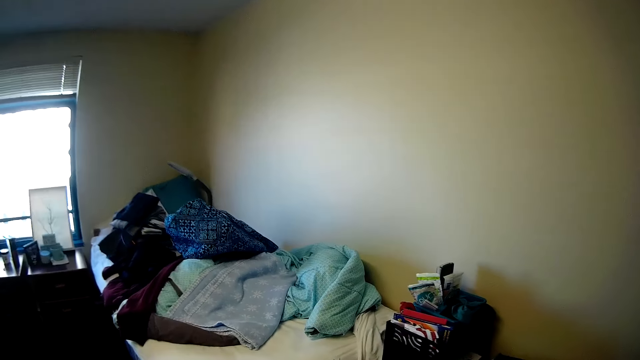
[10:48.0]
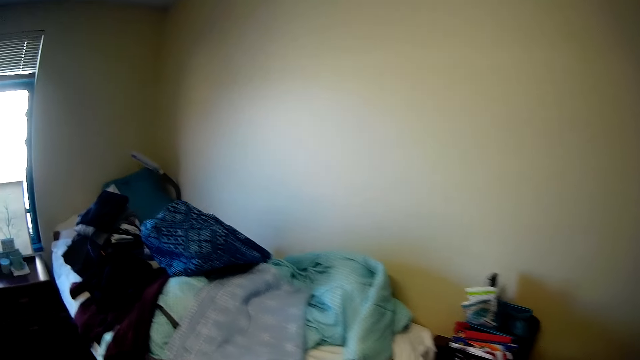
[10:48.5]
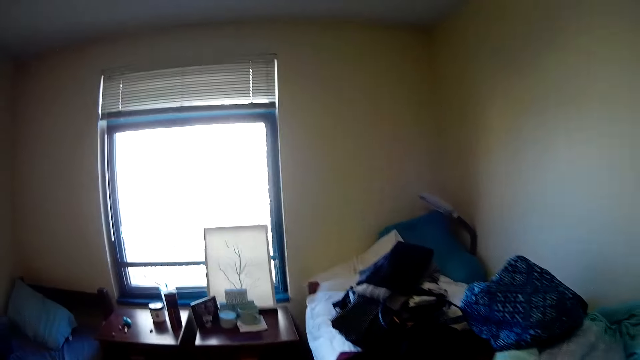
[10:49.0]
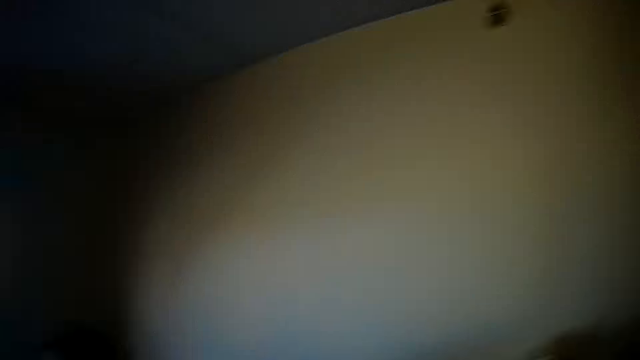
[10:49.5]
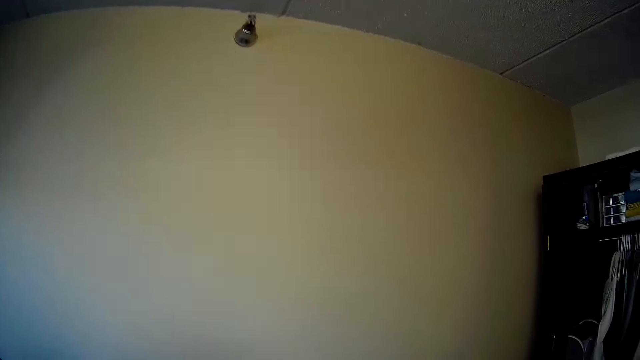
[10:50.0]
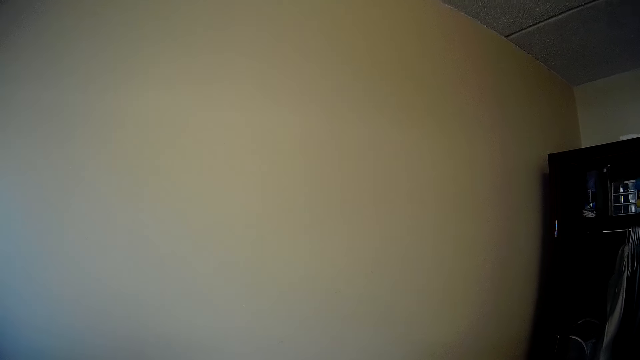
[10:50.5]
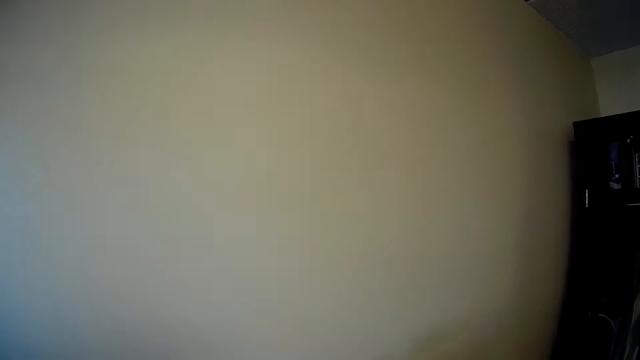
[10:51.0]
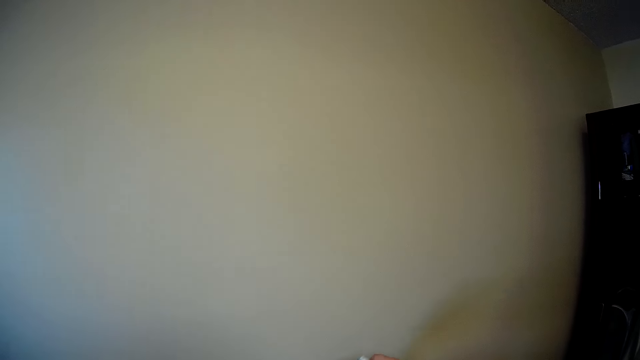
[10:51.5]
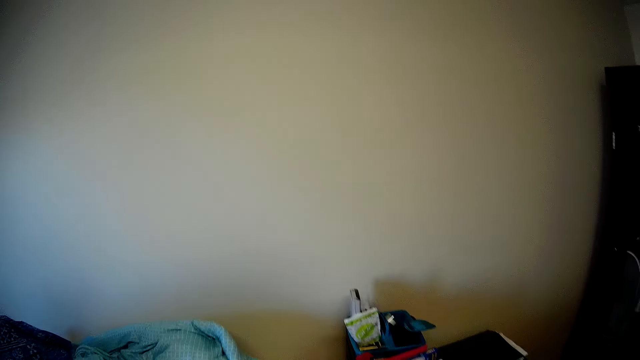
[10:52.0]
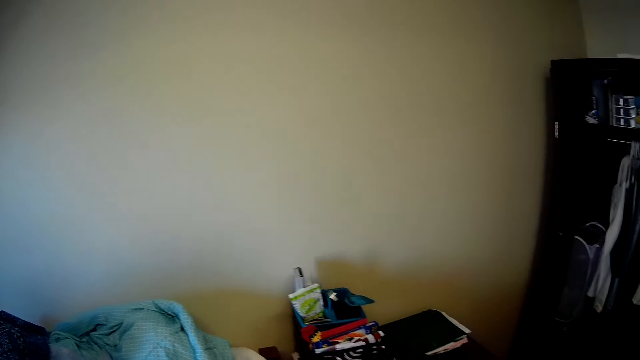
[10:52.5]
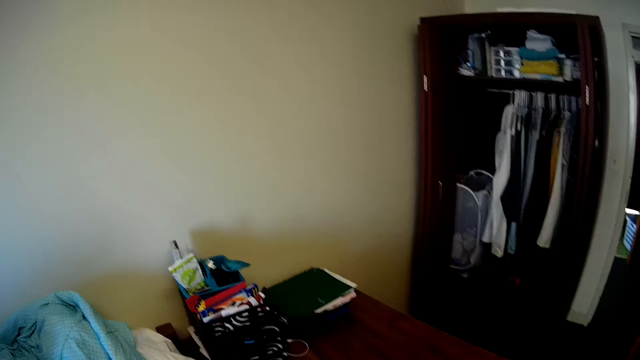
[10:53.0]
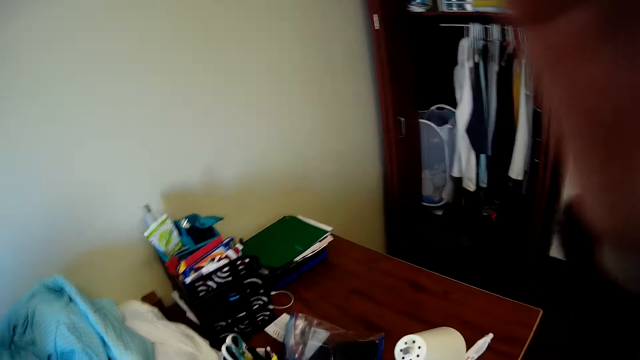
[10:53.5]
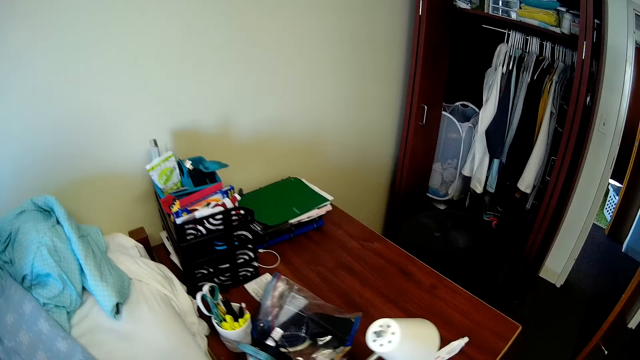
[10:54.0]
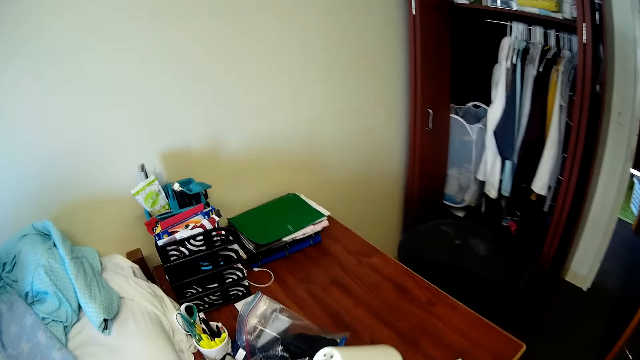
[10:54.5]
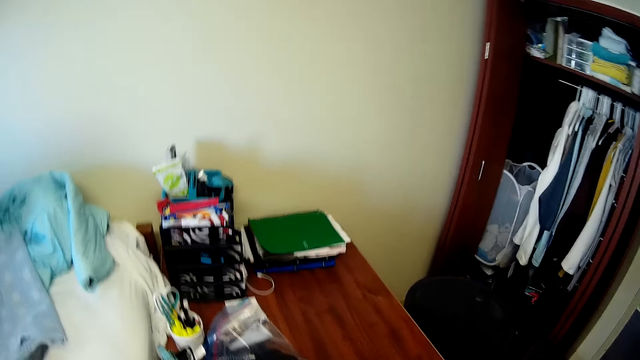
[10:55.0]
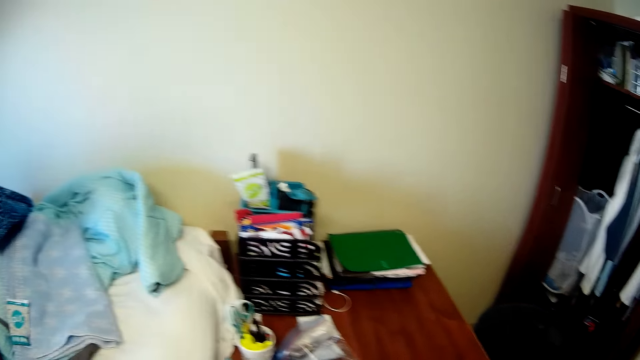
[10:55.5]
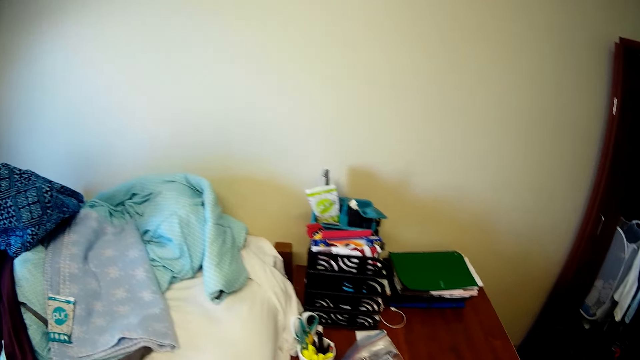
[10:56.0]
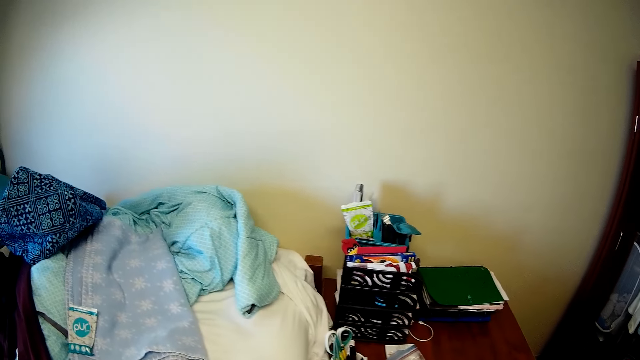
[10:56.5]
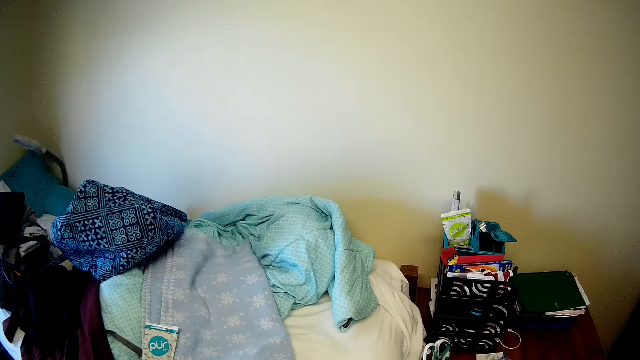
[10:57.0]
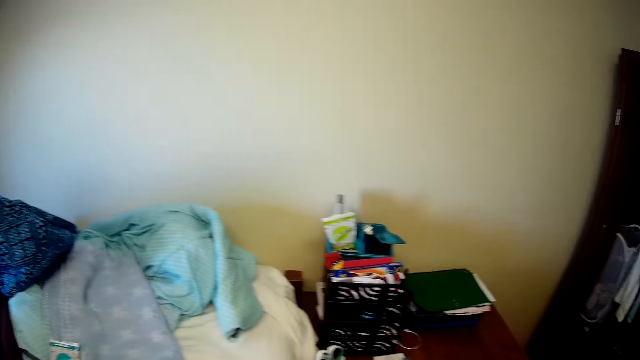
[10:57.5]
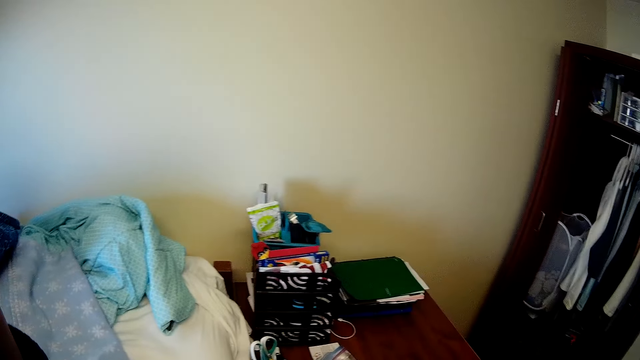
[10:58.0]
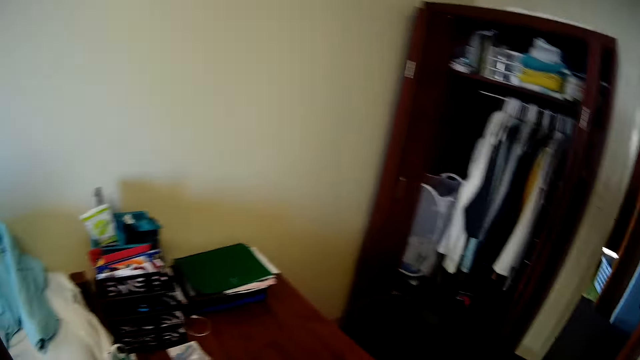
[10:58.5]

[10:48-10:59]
The camera wearer looks around. They fix the camera. They look around.

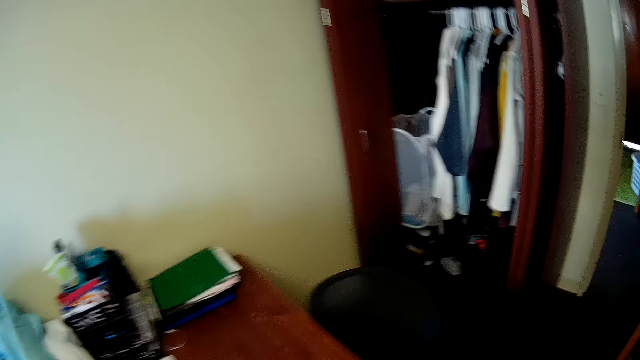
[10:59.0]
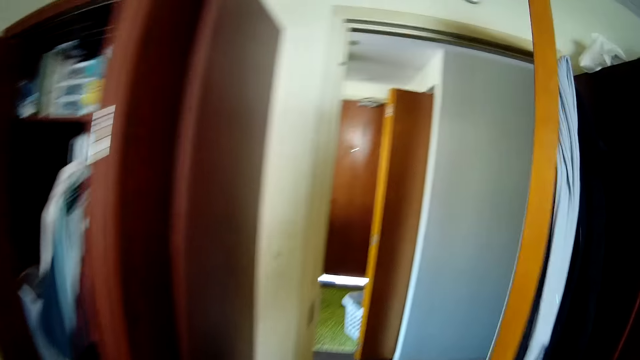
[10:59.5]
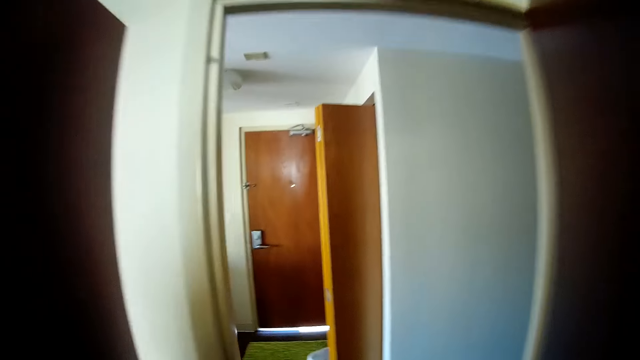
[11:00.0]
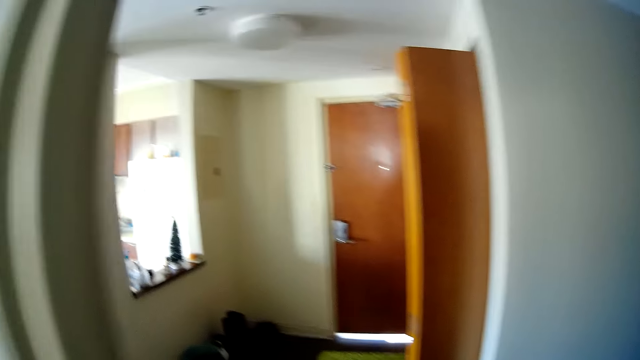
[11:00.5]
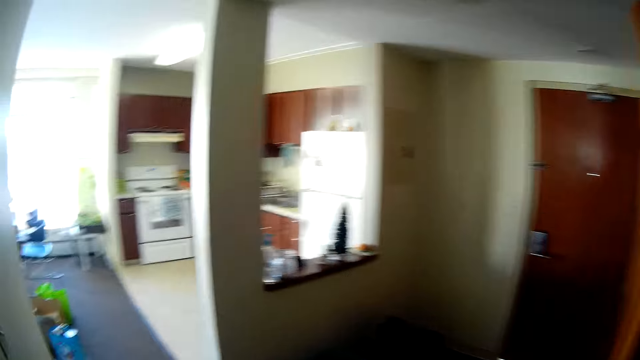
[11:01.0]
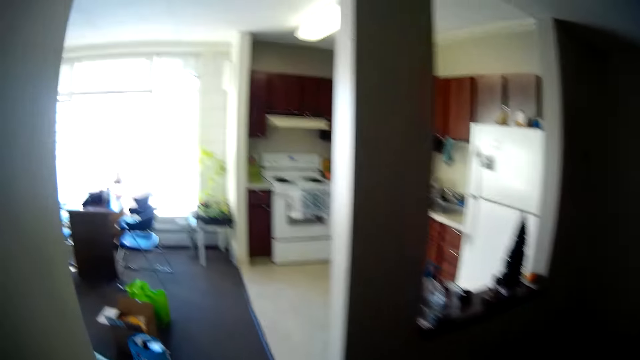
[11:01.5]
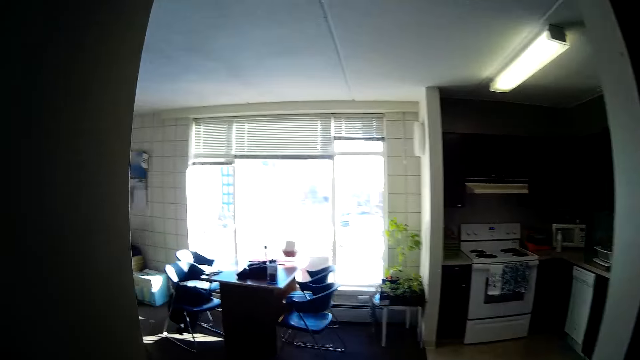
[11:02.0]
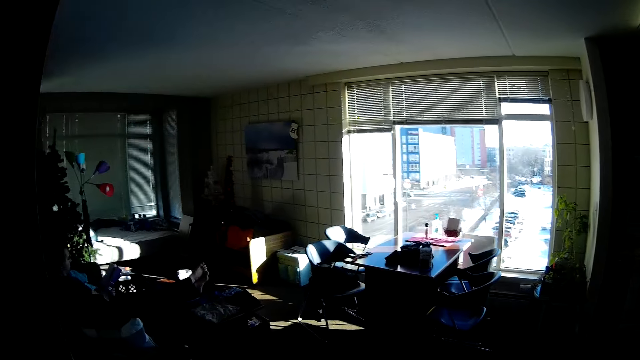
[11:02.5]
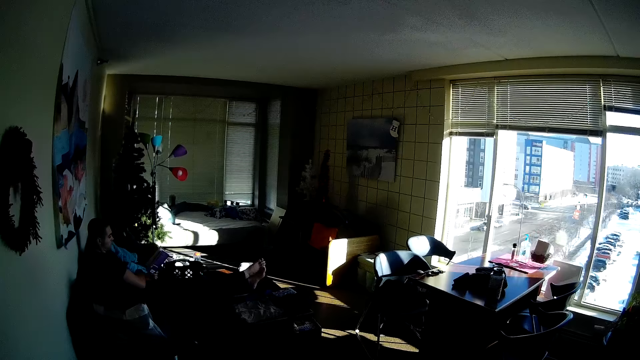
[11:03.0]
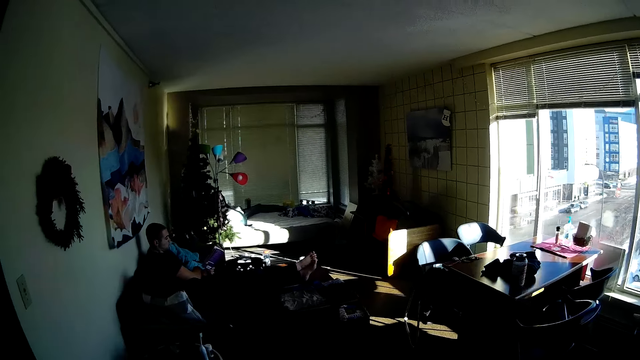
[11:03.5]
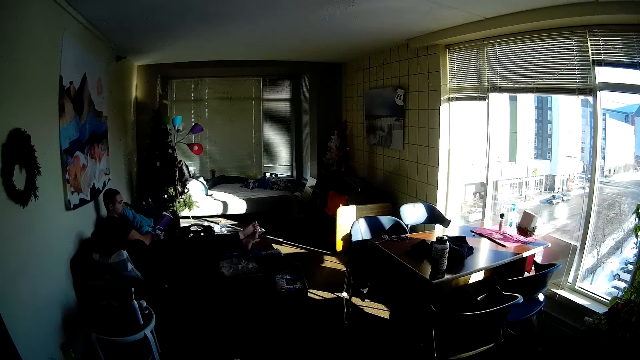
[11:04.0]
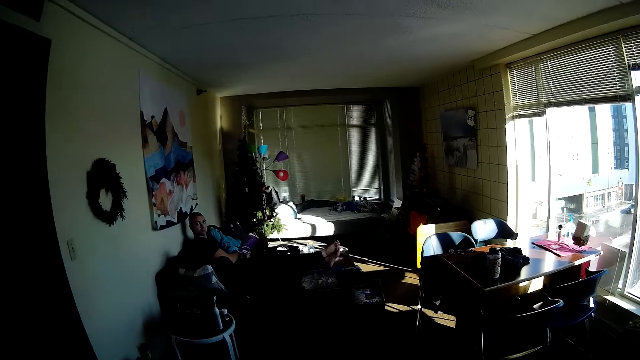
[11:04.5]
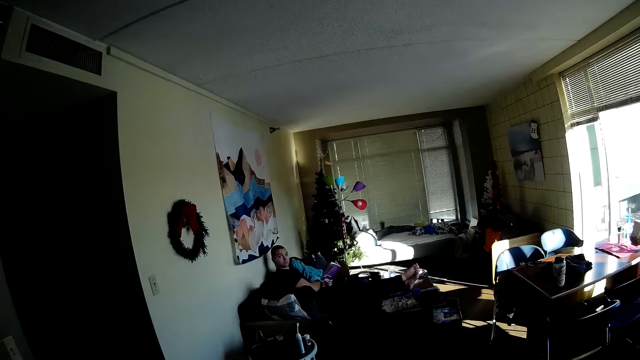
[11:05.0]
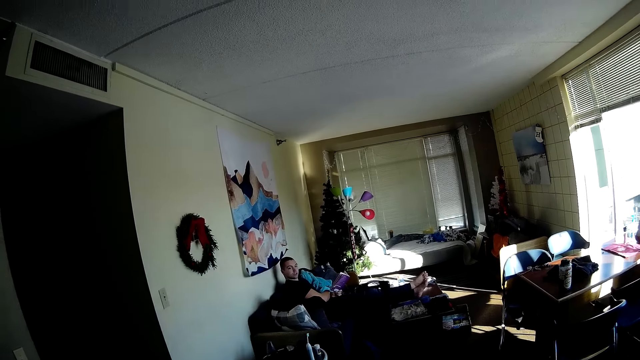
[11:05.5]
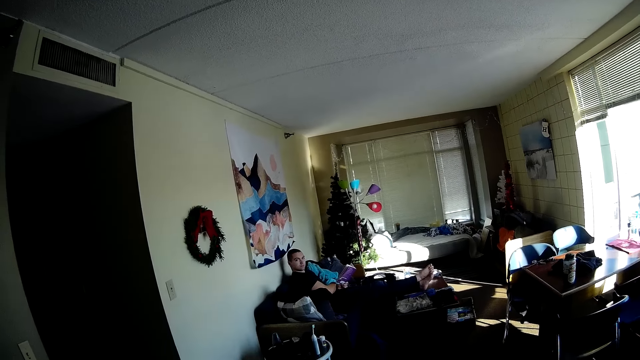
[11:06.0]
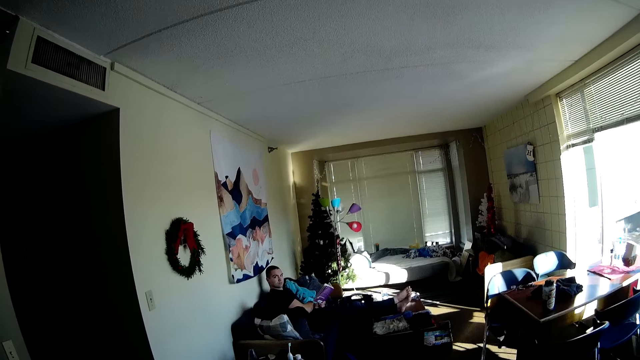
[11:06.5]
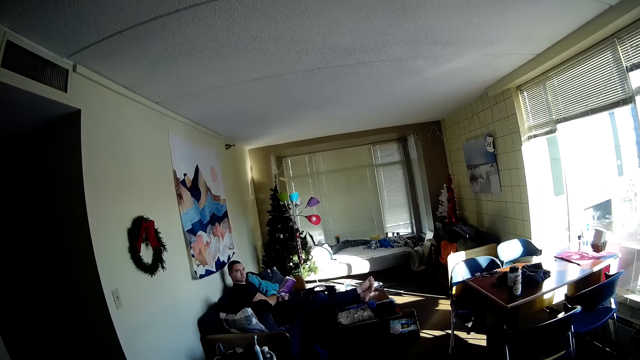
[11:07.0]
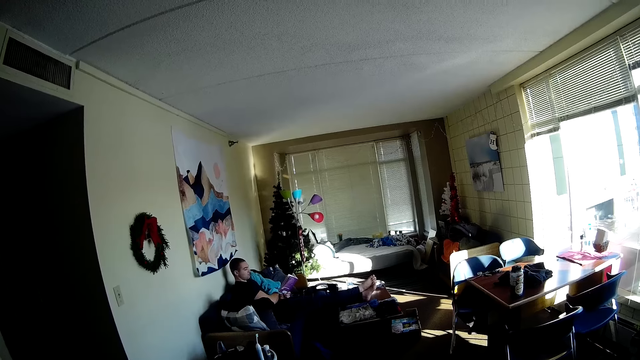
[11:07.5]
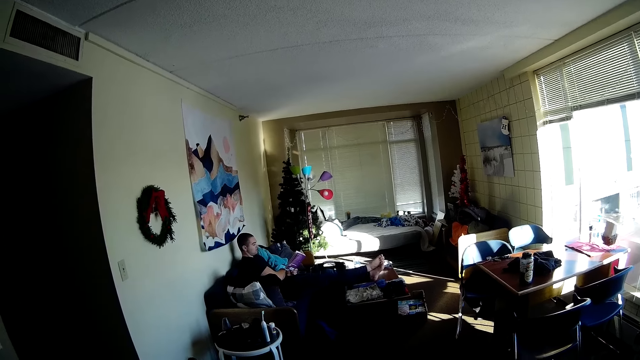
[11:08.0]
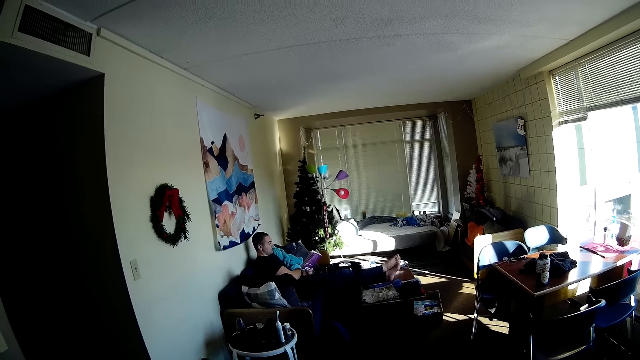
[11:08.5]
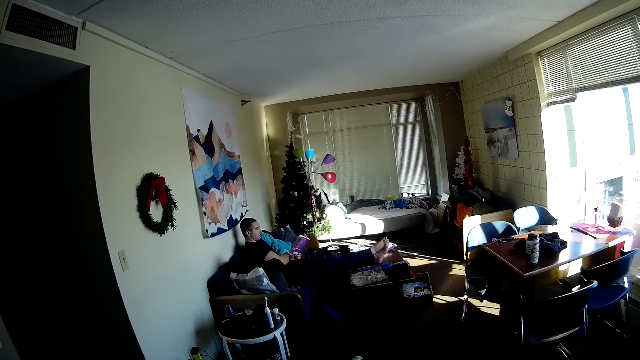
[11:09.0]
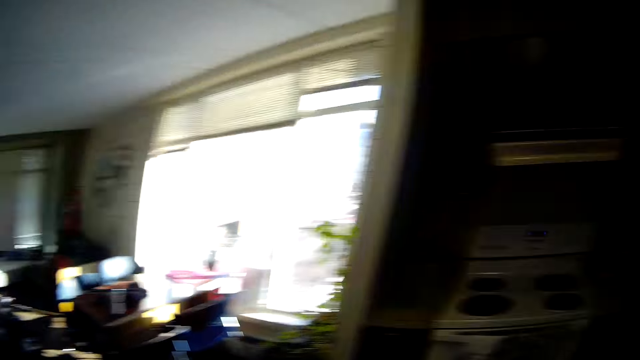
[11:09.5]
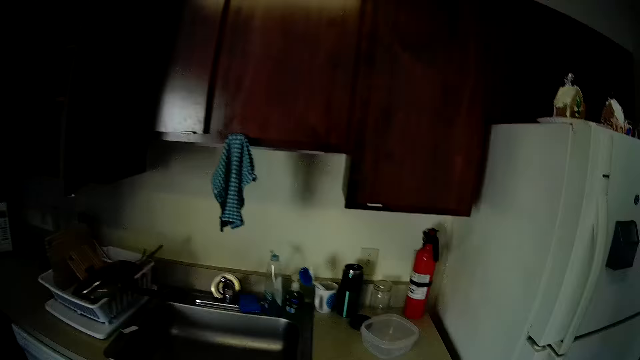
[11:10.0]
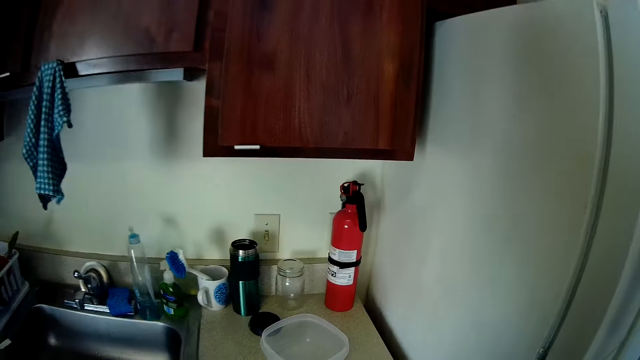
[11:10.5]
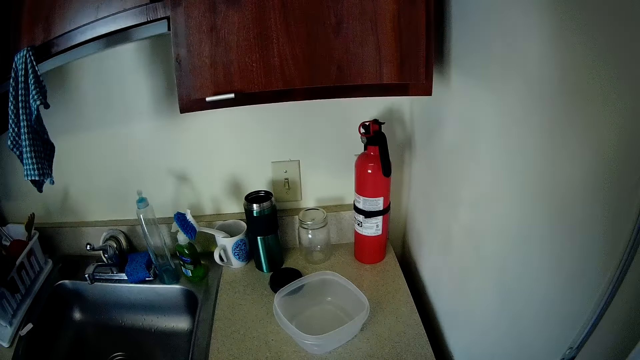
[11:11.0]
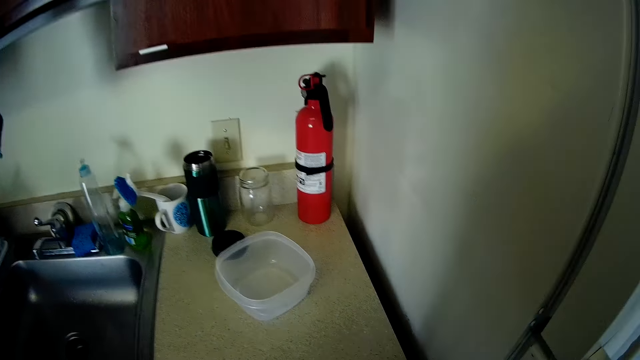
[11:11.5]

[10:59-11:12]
The camera wearer is walking in the sitting room. A man looks at the camera wearer. The camera wearer walks around.
